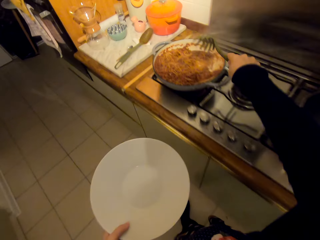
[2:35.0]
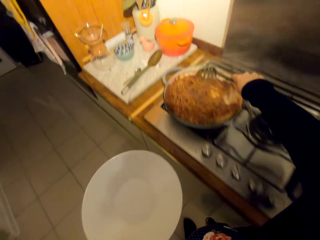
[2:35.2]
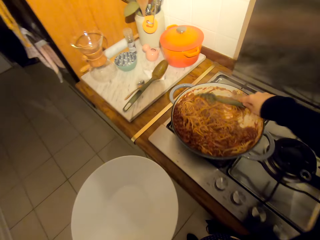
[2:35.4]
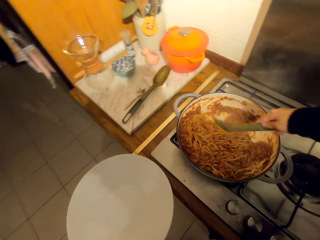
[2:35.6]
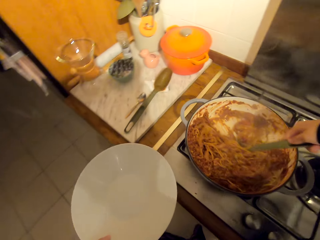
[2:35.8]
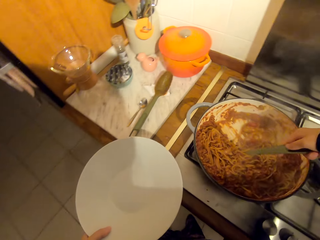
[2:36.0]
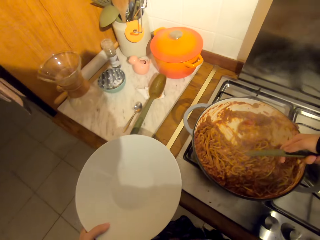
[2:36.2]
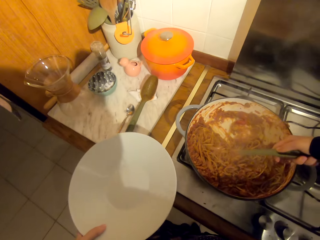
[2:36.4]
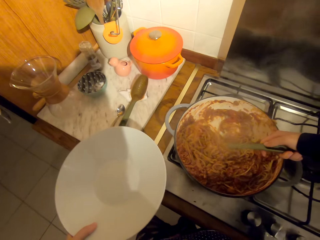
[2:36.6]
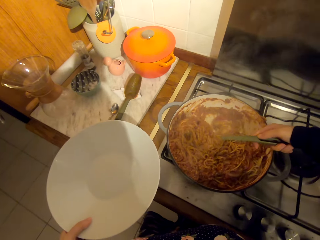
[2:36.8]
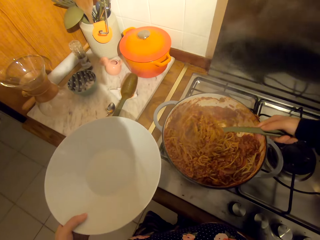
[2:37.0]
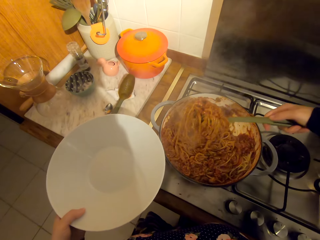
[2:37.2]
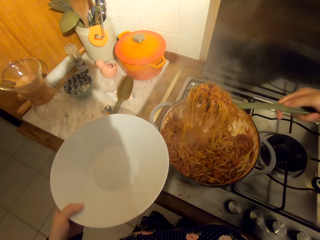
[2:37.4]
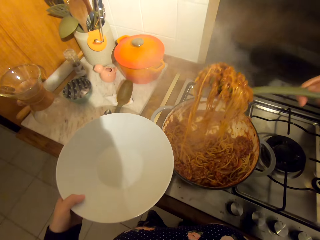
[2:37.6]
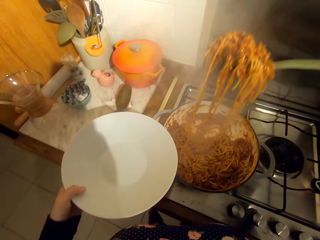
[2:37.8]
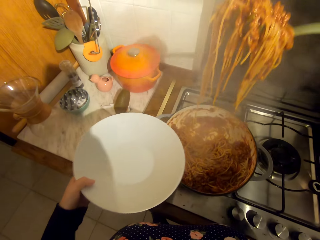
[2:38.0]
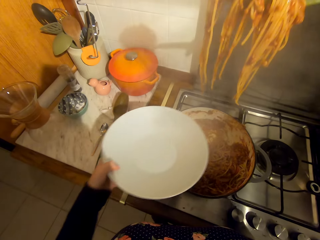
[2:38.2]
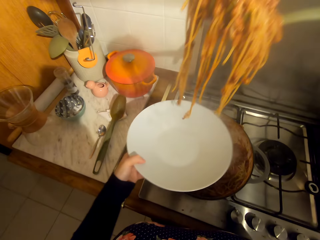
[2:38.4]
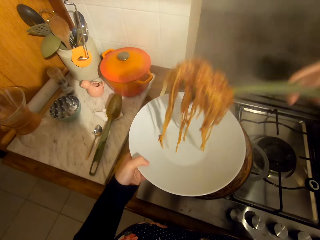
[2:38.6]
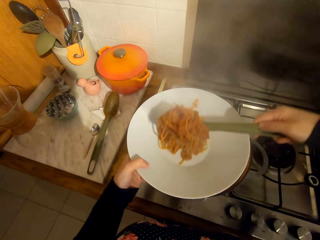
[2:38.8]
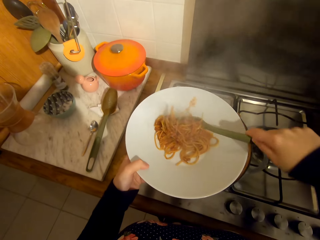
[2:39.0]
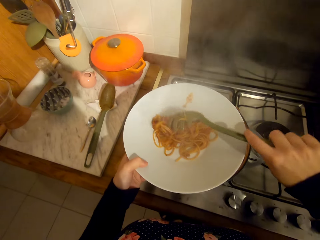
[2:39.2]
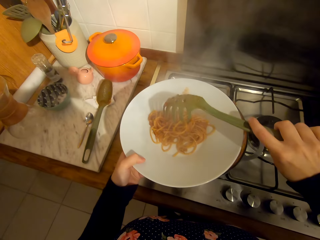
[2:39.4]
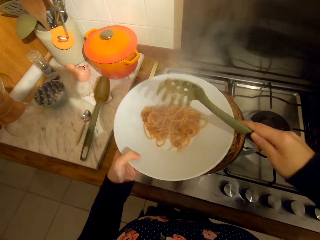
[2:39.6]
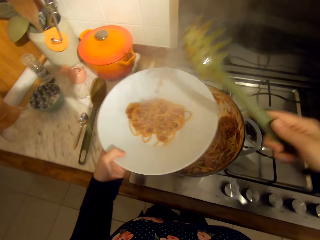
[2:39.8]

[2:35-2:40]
The camera wearer scoops food with the spaghetti spoon. They serve the food on the plate.

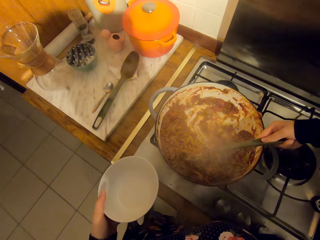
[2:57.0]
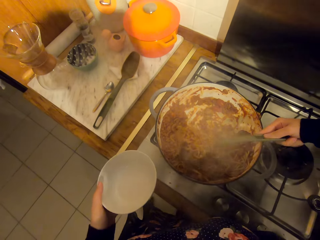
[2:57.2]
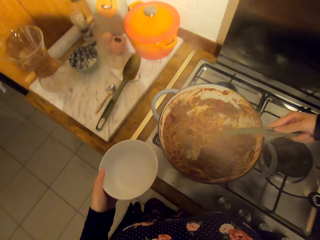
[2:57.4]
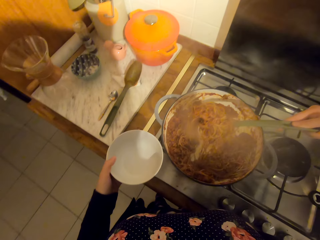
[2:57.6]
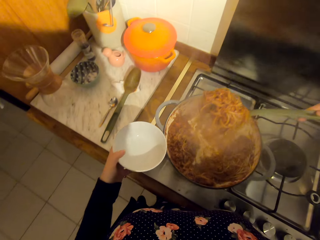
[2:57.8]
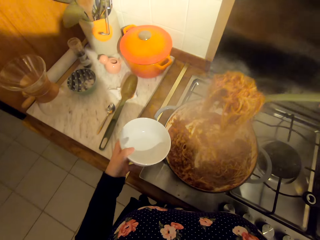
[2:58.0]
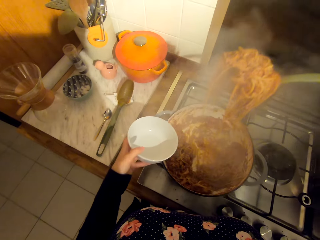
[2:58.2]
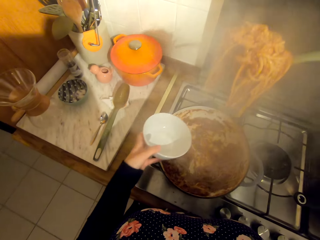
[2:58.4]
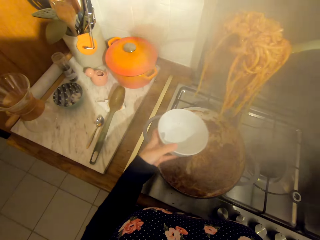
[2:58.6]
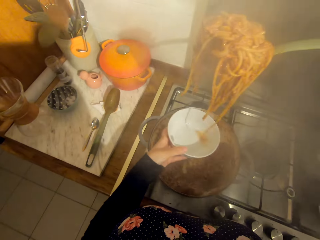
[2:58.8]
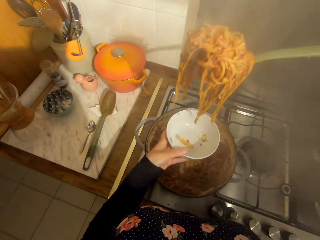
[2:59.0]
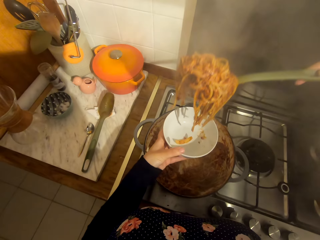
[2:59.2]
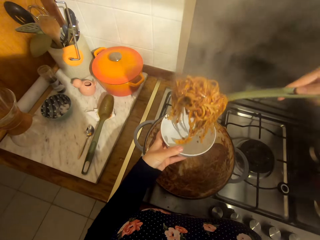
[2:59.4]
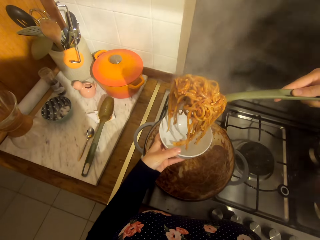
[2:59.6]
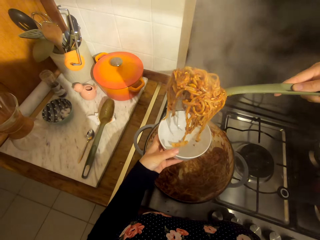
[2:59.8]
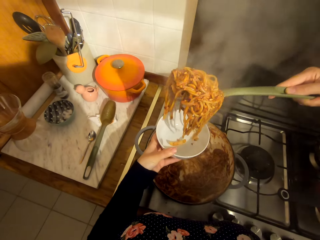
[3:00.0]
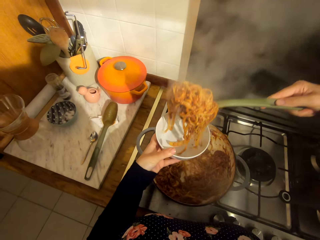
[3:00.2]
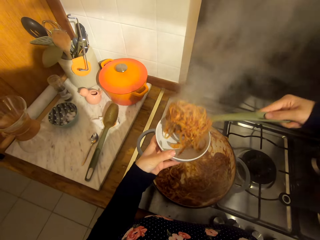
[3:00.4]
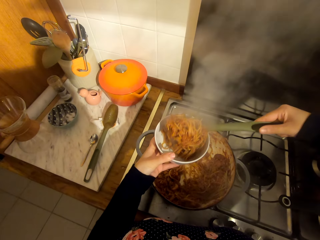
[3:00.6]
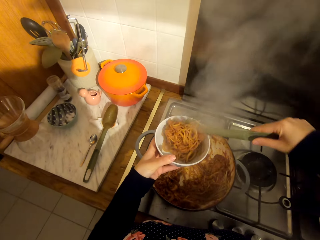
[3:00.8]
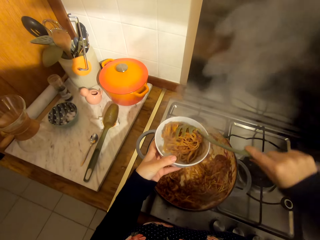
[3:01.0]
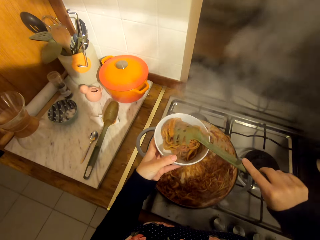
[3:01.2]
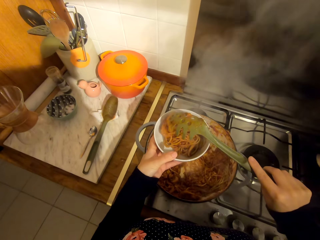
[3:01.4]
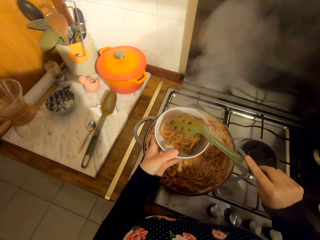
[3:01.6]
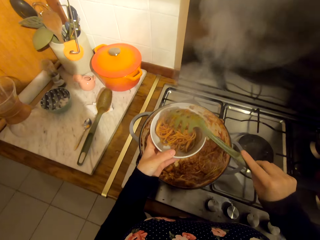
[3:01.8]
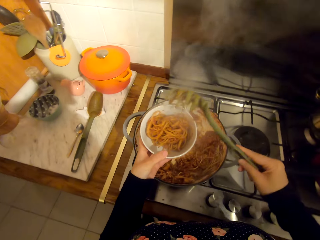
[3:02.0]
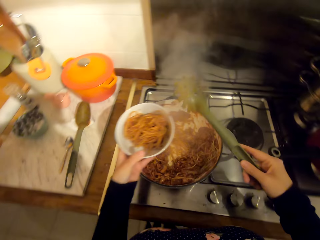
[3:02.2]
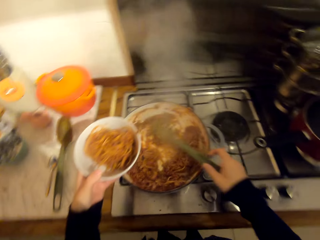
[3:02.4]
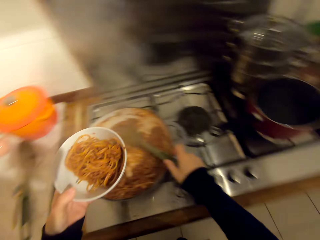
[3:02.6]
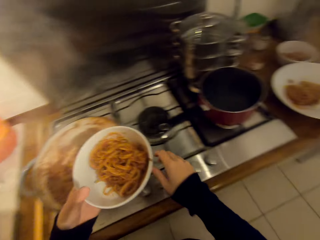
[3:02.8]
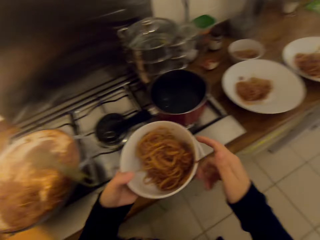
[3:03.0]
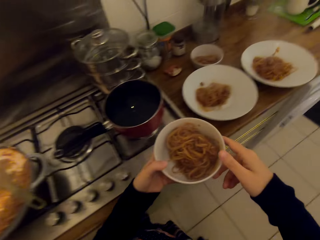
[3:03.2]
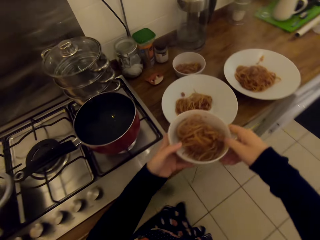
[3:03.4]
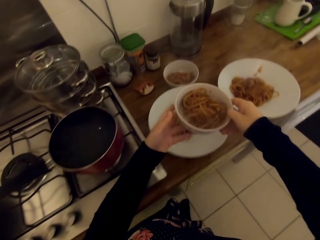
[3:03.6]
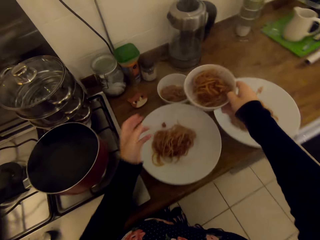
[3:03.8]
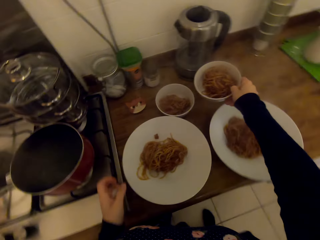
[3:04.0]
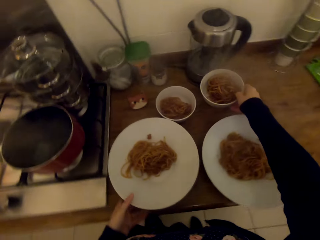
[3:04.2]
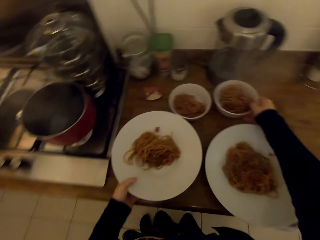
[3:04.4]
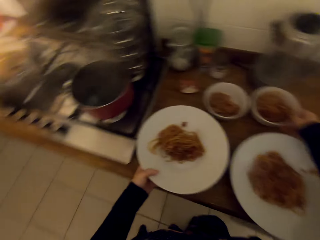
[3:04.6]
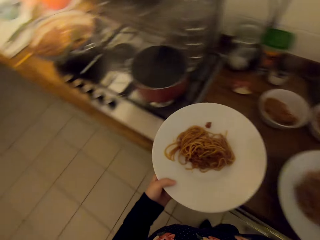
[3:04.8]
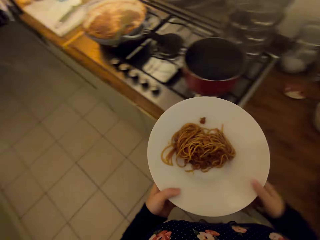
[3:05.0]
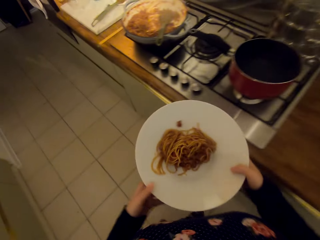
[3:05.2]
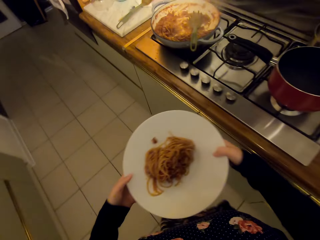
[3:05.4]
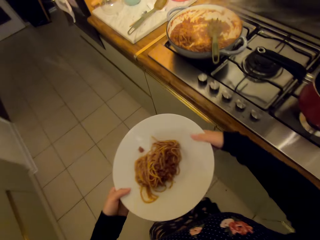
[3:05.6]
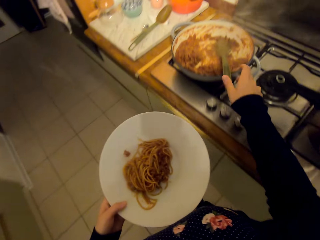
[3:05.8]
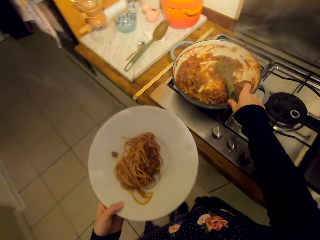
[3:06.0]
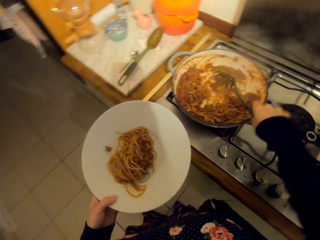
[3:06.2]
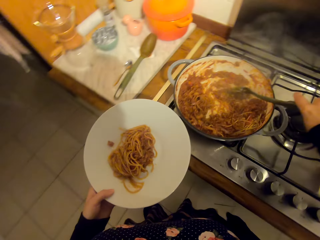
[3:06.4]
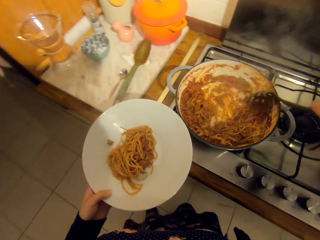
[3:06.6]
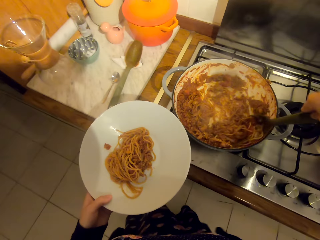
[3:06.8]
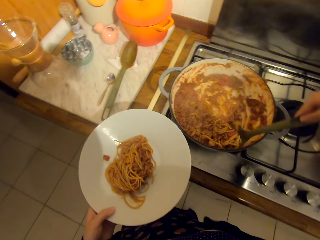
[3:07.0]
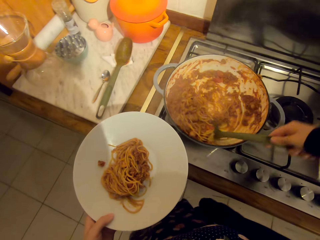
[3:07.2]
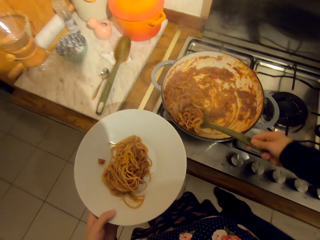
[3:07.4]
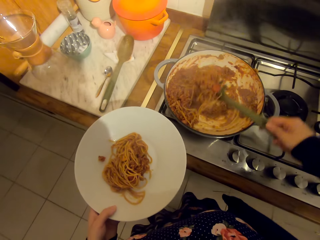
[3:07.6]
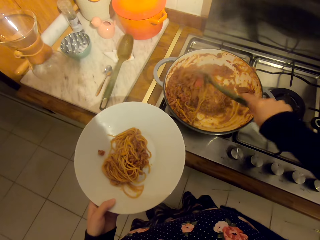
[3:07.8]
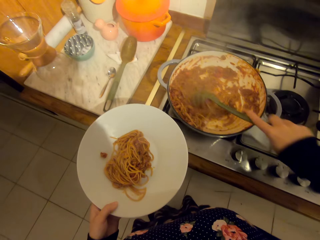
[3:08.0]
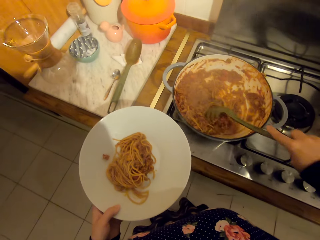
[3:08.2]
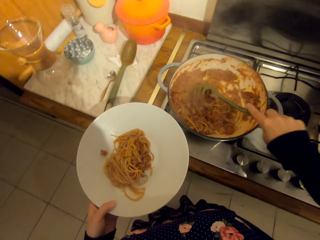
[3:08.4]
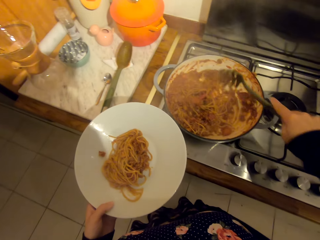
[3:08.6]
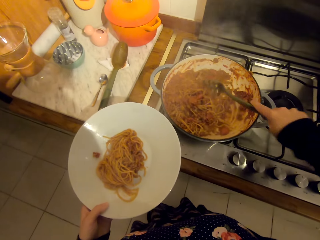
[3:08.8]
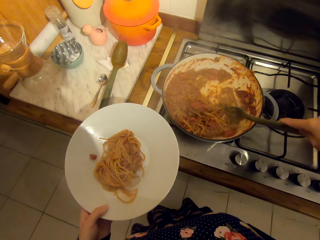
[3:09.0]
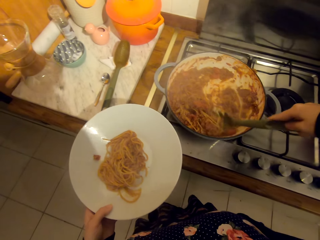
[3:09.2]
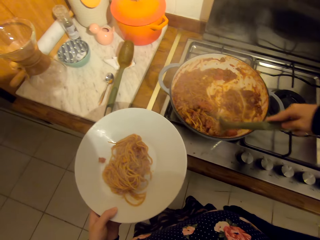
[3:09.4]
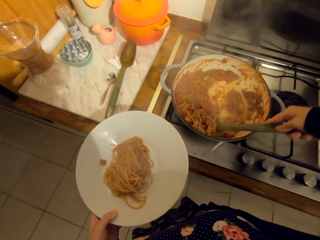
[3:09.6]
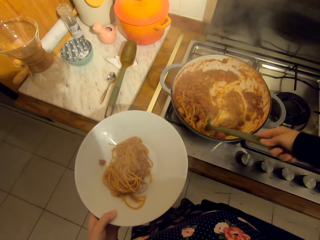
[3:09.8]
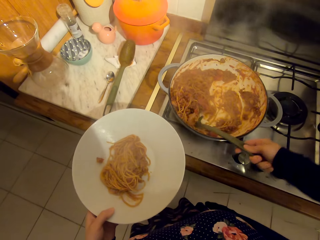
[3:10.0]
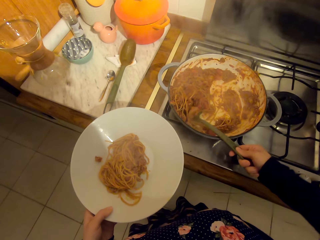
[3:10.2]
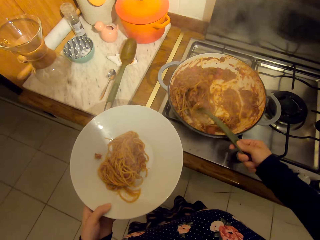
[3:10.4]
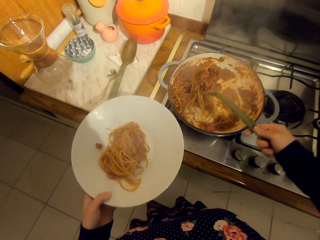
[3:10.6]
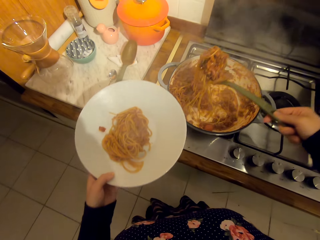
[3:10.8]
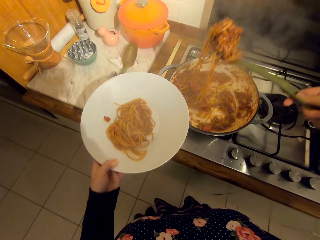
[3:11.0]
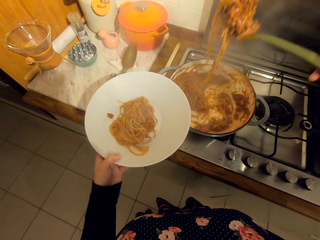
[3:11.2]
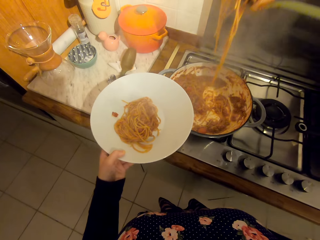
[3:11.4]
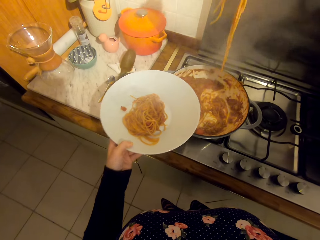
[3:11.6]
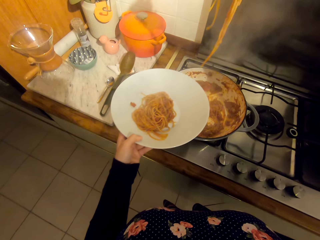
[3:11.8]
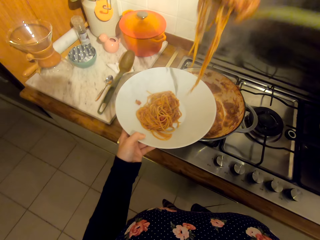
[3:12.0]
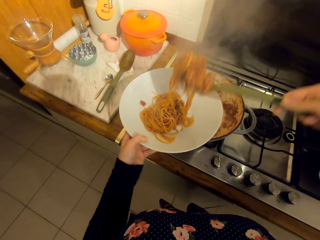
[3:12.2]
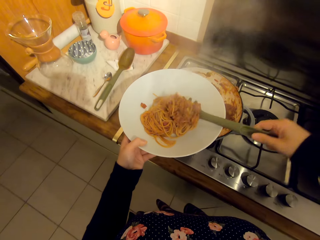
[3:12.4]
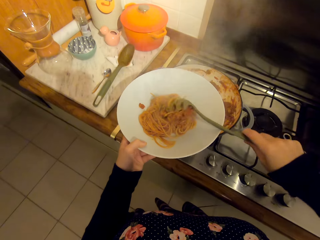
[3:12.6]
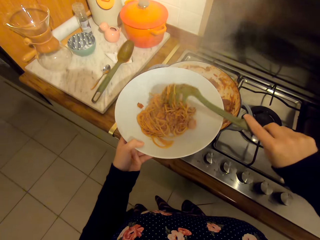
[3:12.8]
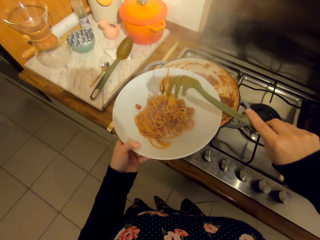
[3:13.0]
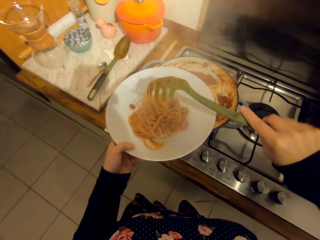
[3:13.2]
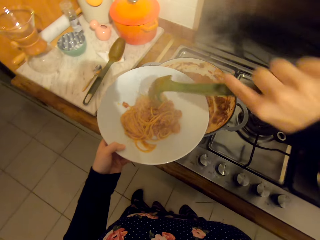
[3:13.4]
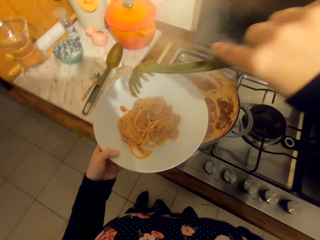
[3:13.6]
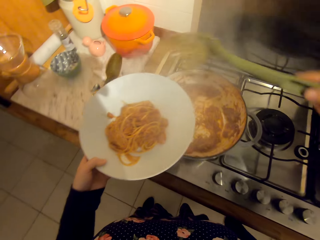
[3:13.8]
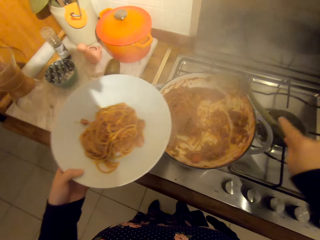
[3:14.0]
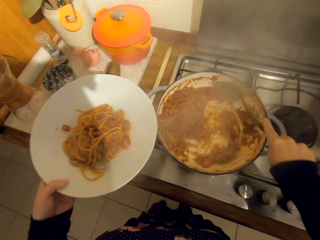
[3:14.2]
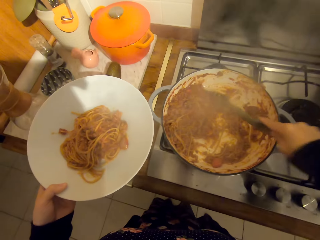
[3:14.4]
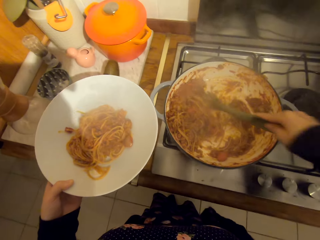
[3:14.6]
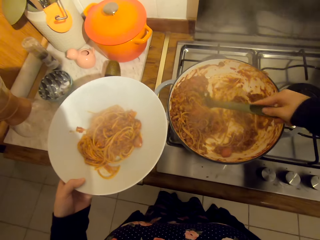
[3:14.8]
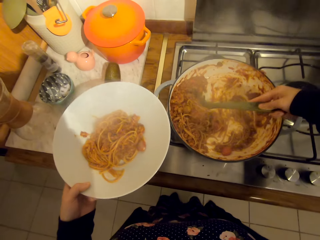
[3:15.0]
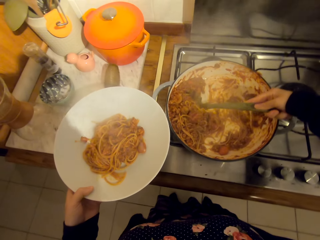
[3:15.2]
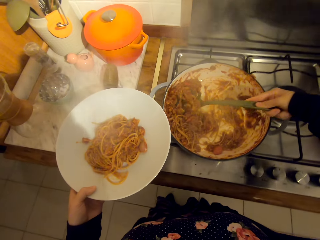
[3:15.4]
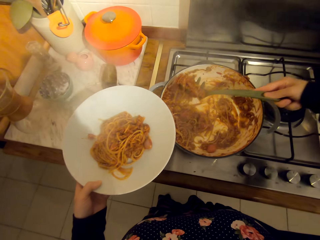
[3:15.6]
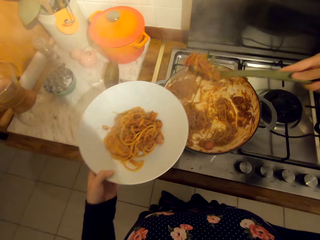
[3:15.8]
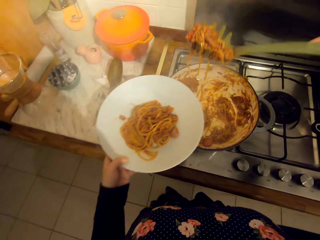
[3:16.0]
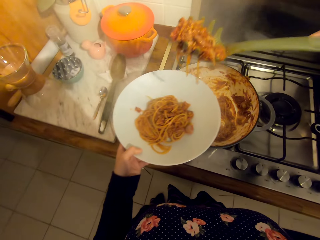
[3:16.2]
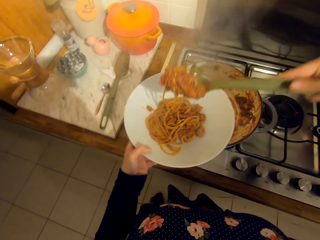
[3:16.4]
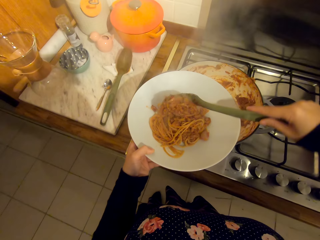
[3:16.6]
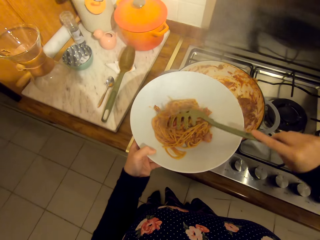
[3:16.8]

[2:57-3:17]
The camera wearer serves the food in the bowl. They put the bowl on the kitchen table and pick a plate from the table. They add food on the plate. They scoop food with the spaghetti spoon. They serve the food in the plate.
